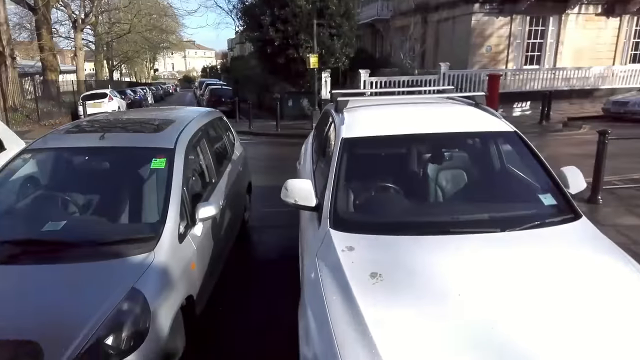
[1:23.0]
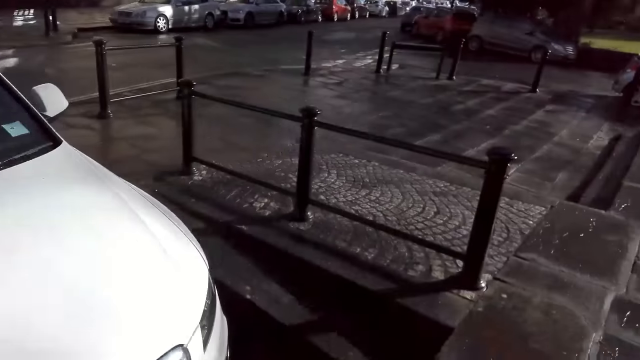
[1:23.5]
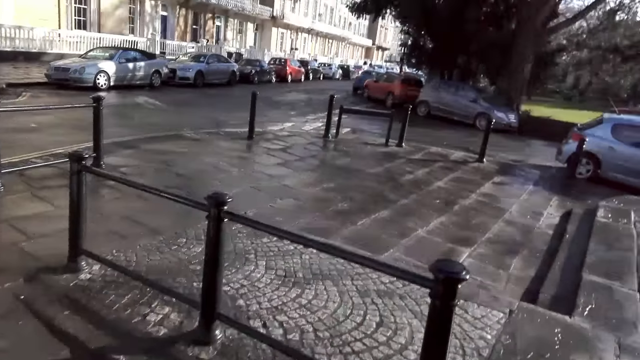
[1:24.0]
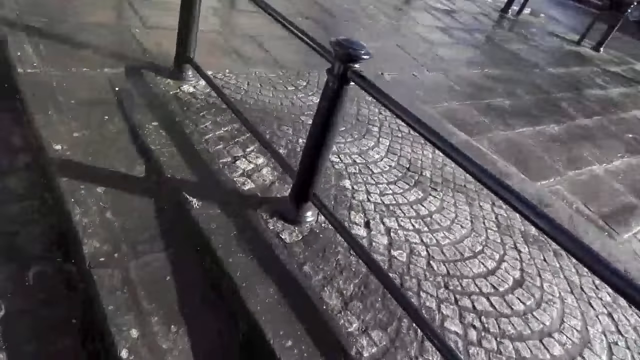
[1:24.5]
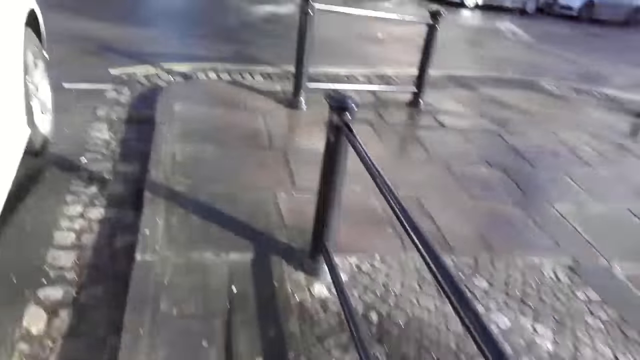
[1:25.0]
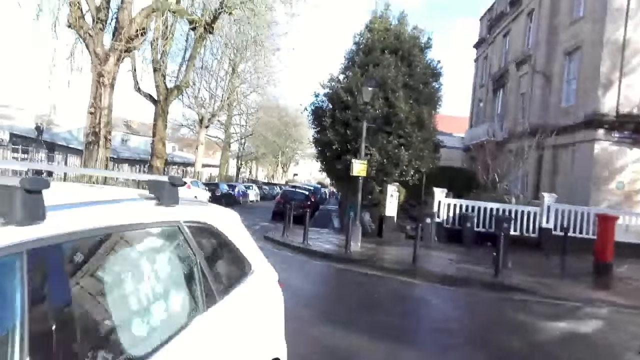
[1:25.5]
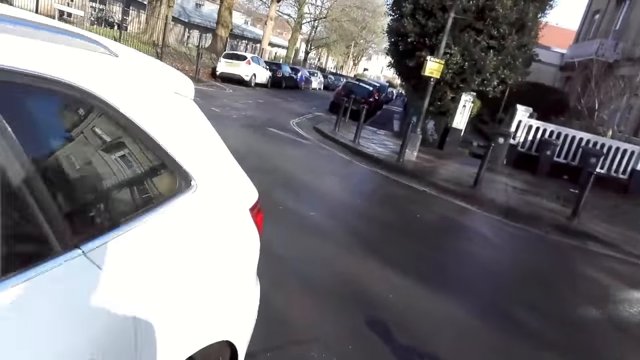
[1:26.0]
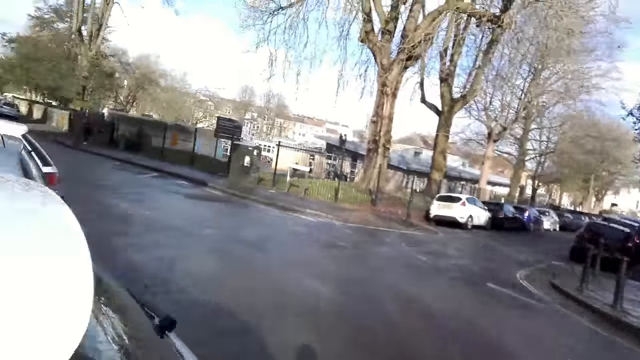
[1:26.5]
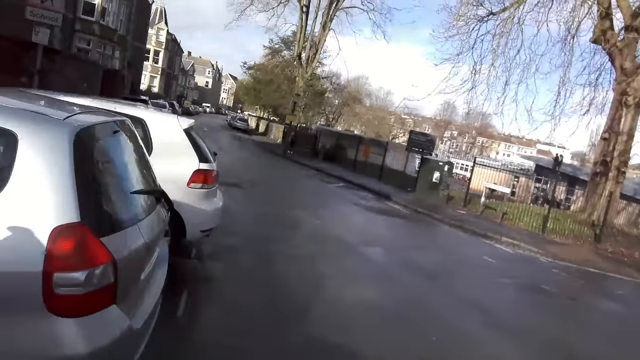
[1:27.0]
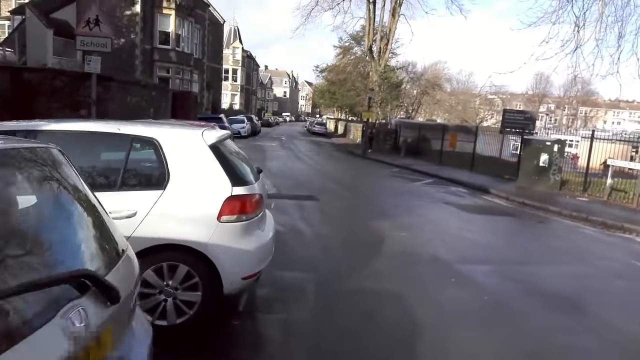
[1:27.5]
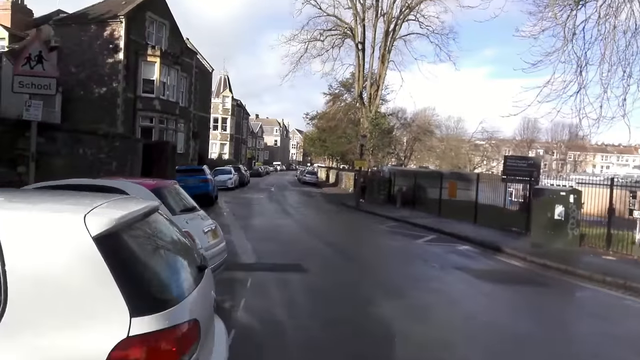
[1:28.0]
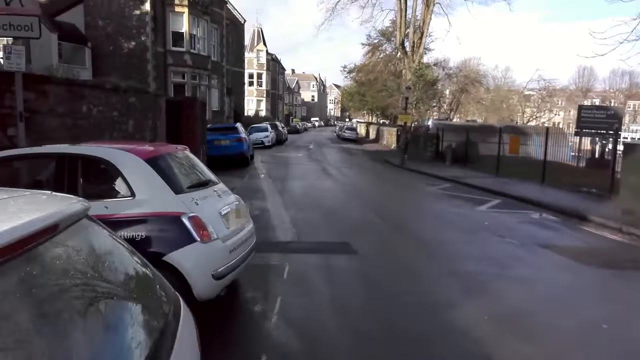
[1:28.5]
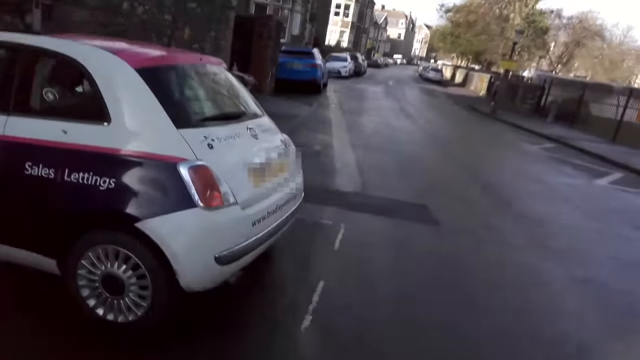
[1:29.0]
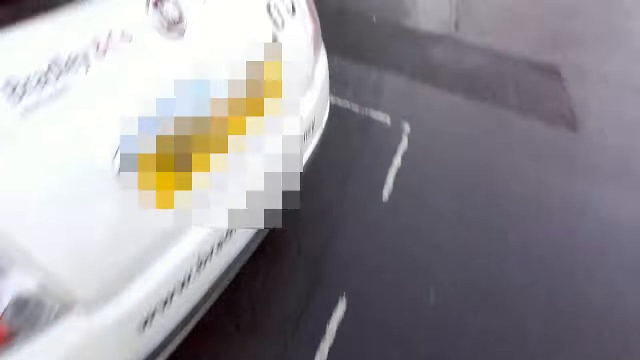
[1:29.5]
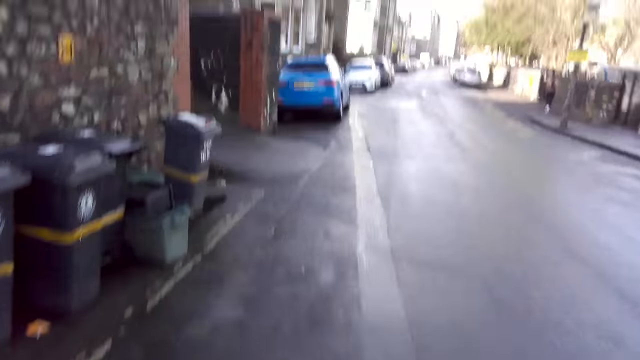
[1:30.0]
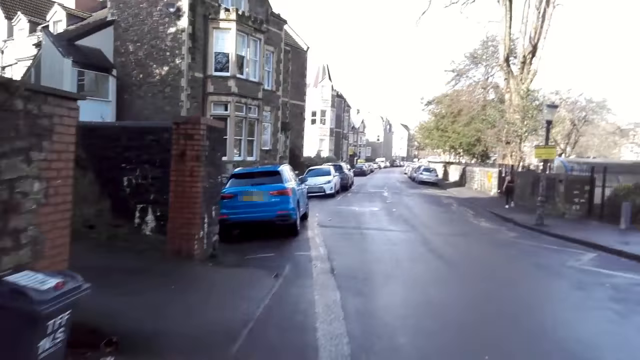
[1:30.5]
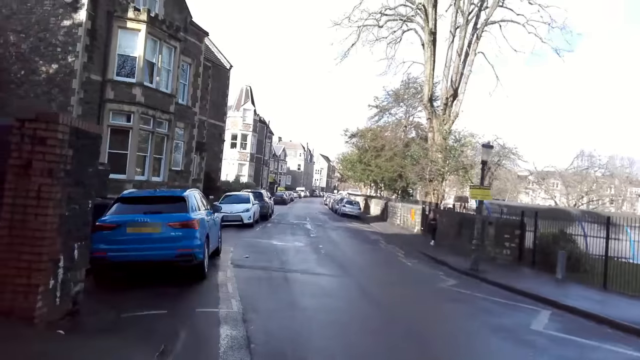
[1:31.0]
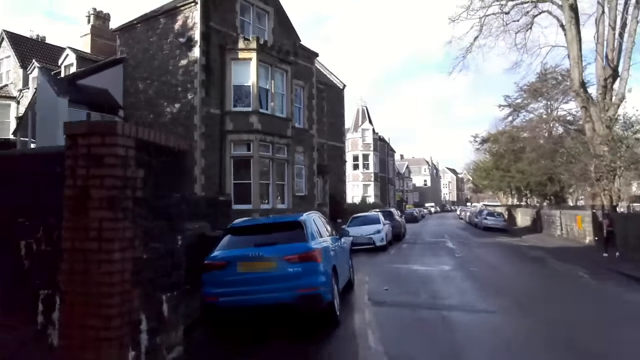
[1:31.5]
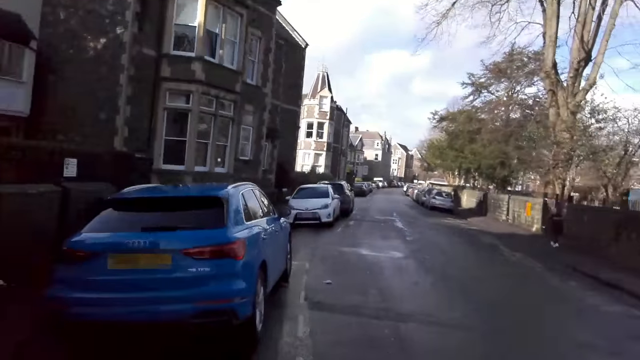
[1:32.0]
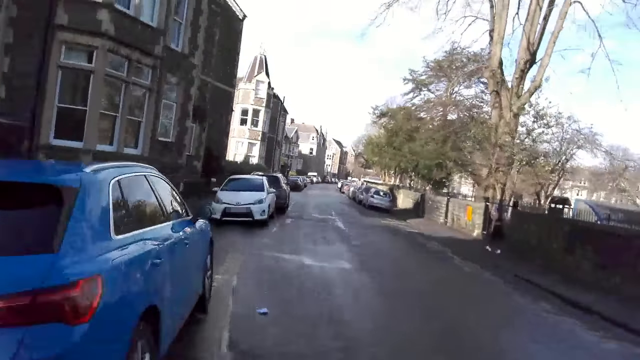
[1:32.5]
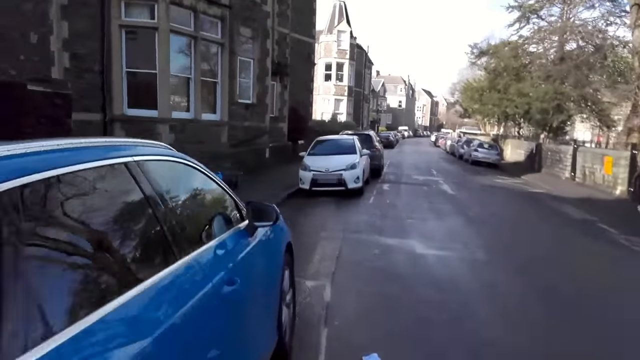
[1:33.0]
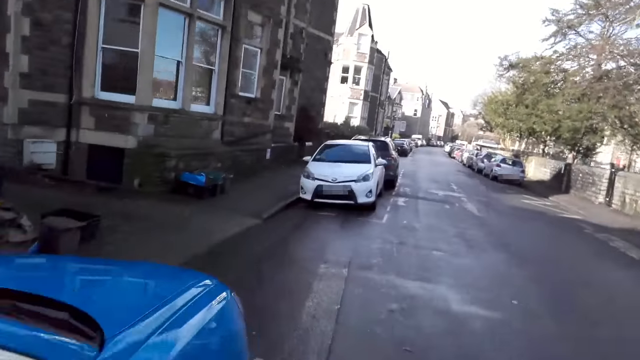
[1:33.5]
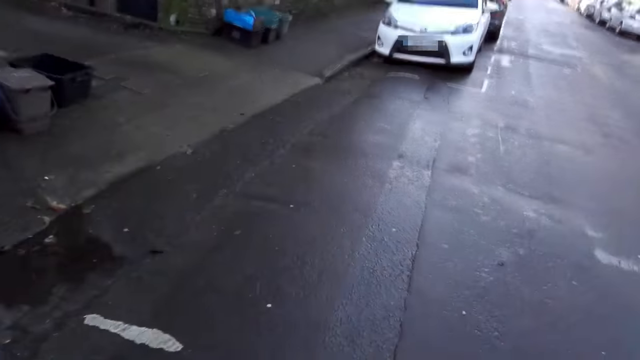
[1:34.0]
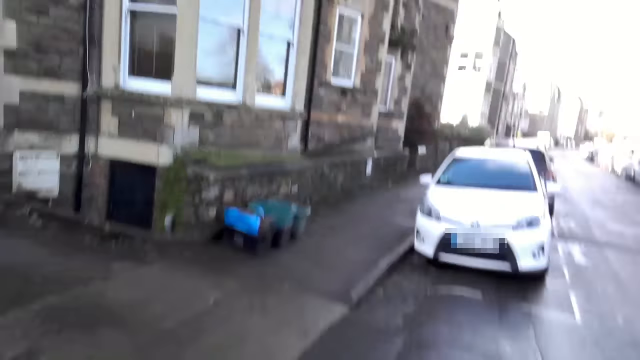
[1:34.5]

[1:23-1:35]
The camera wearer walks away from the building. They jog along a street. They run on the road.

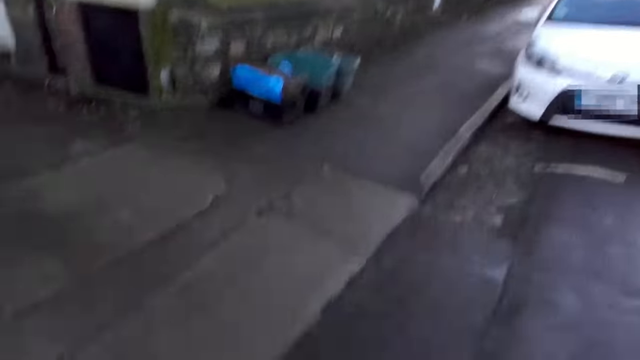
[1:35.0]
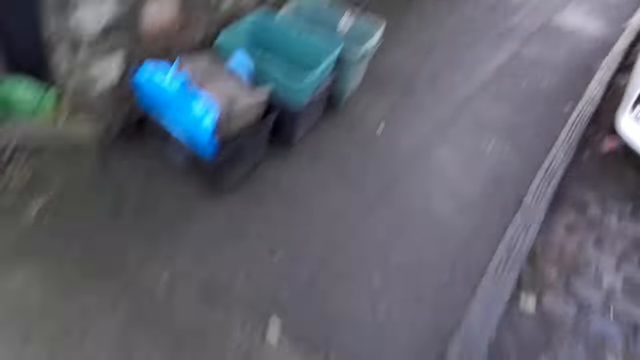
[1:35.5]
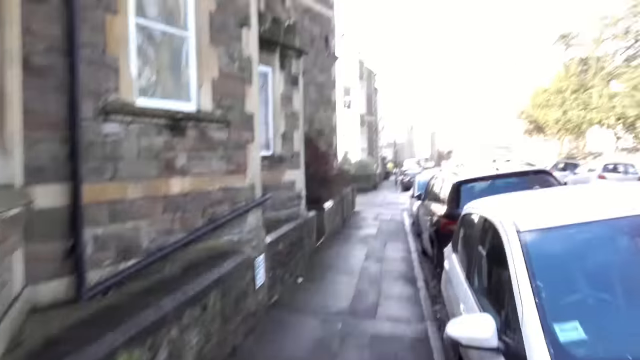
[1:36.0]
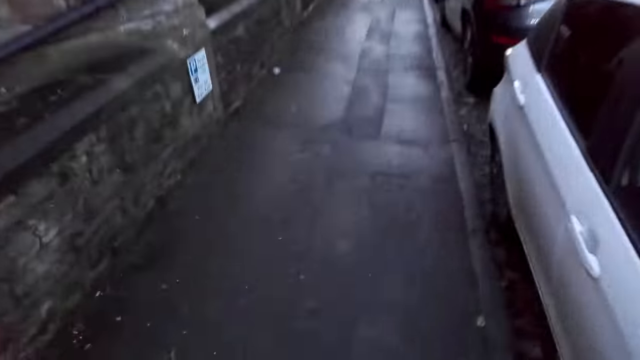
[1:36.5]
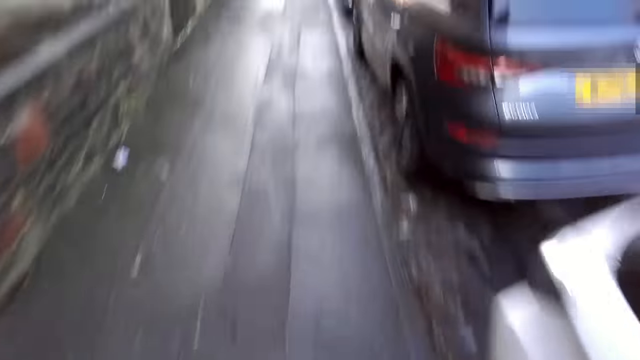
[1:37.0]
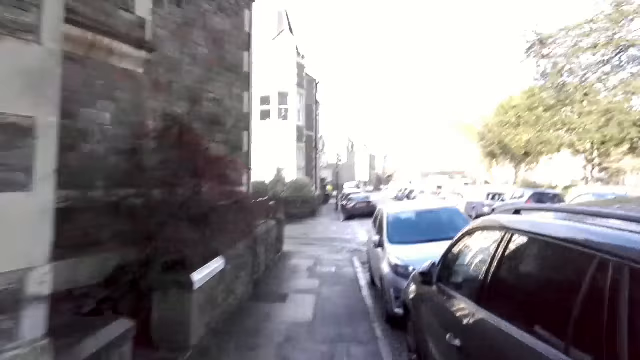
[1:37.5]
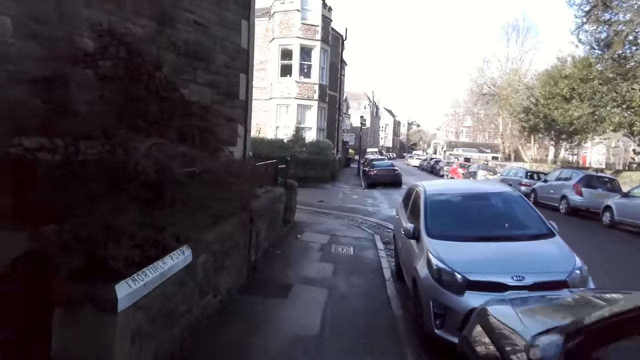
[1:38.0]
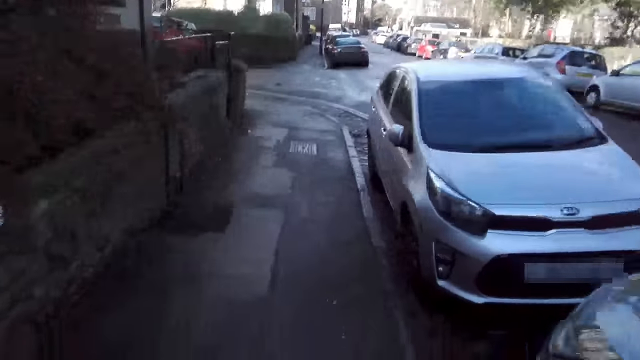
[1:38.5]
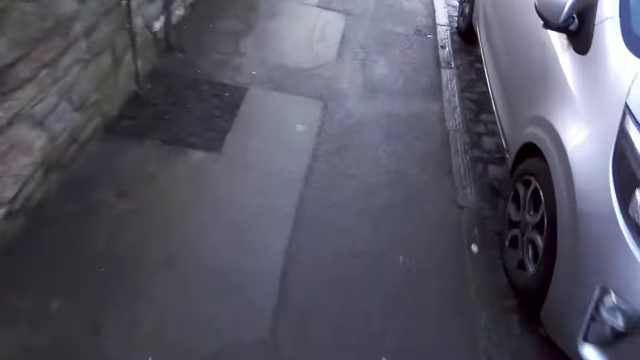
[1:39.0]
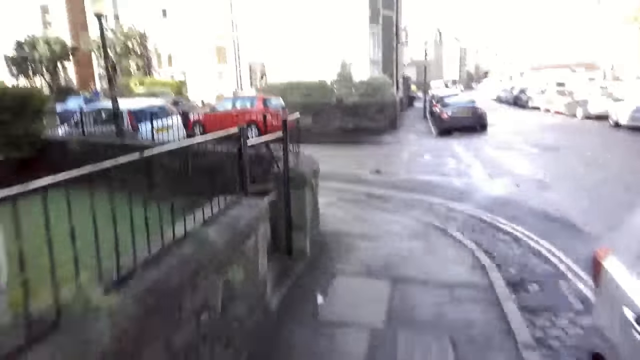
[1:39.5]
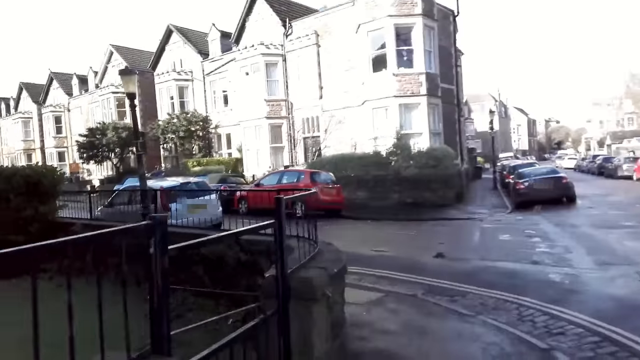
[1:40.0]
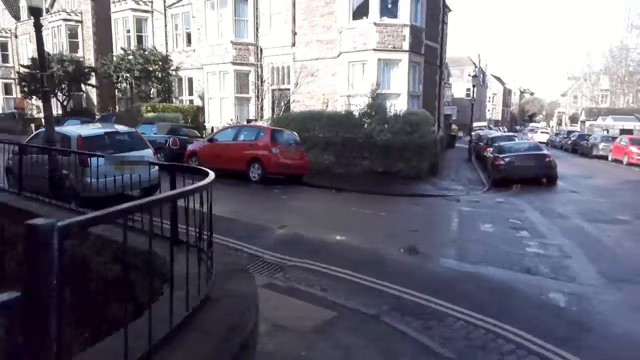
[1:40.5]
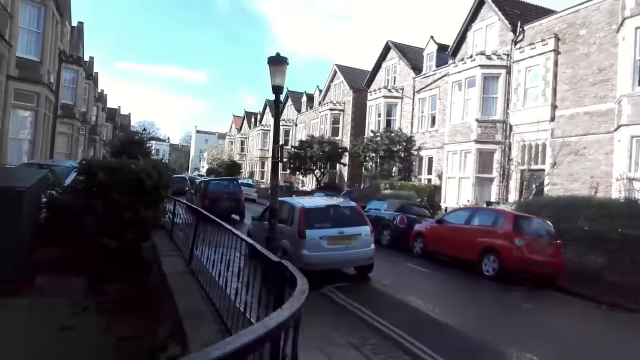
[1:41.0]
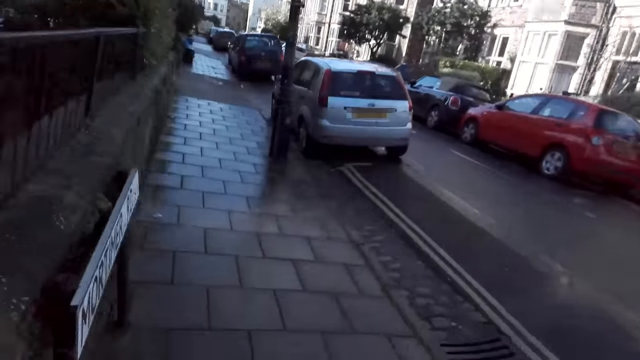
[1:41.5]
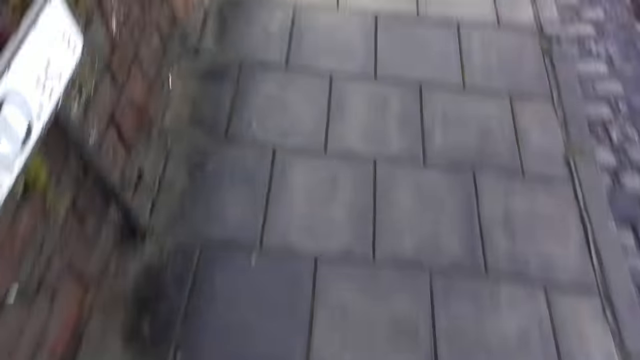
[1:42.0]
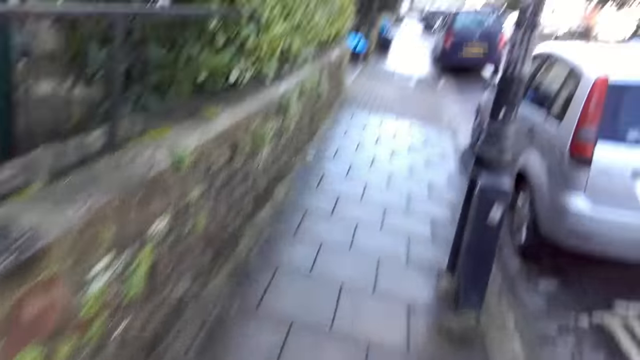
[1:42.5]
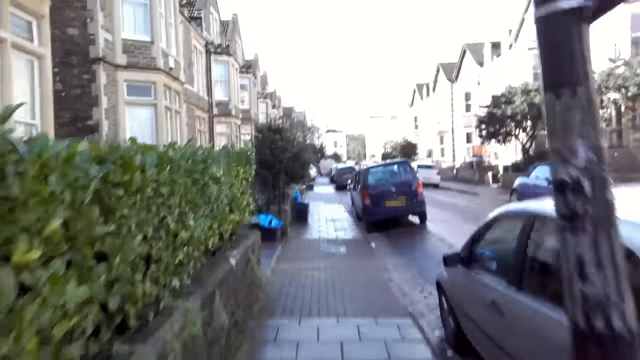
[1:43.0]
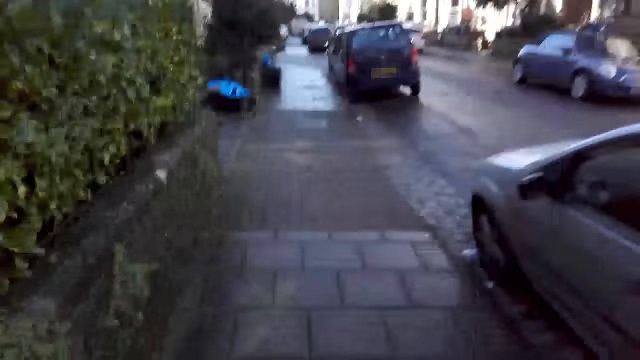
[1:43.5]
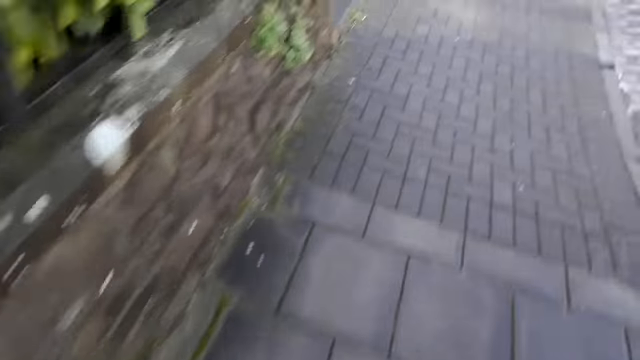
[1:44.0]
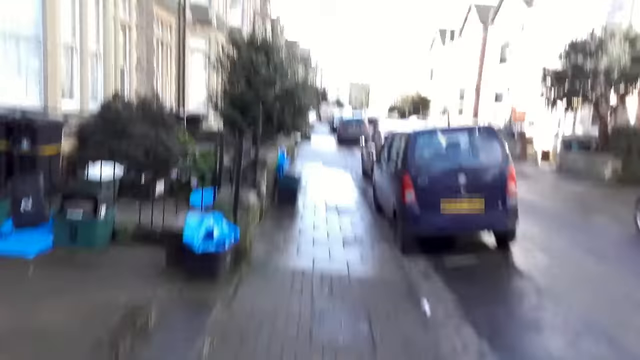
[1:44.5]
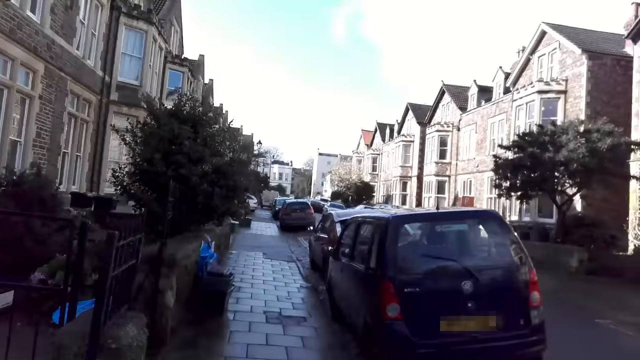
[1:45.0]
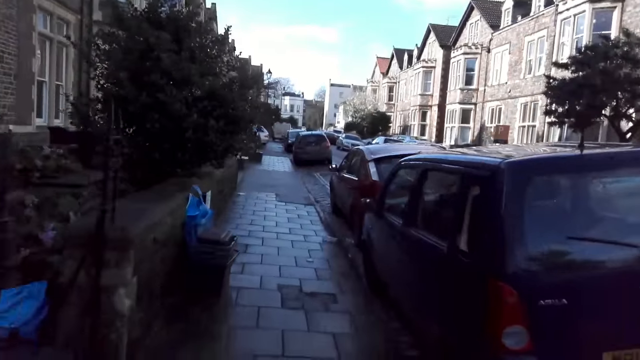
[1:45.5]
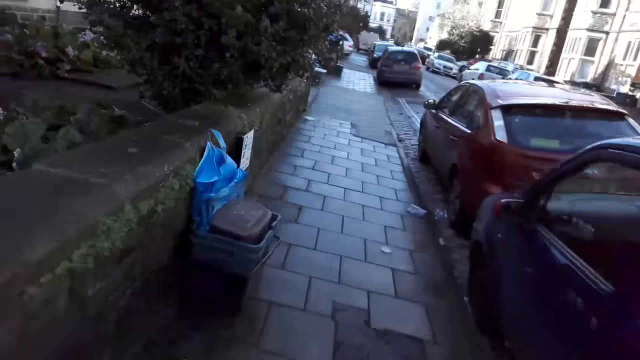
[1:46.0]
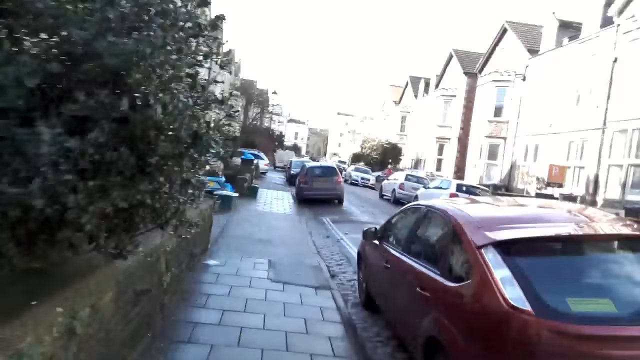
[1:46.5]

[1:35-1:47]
The camera wearer takes a left turn. They run on the pavement.
